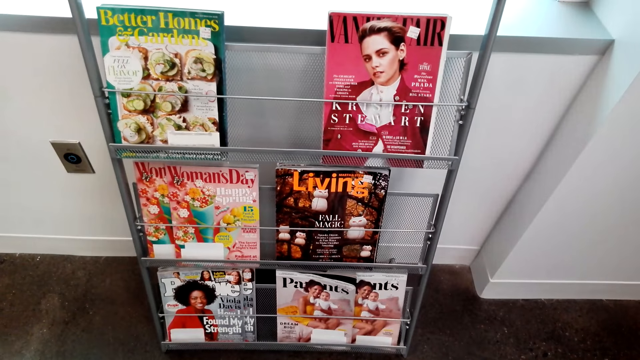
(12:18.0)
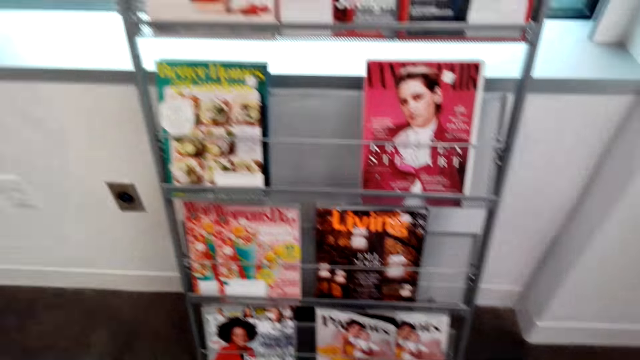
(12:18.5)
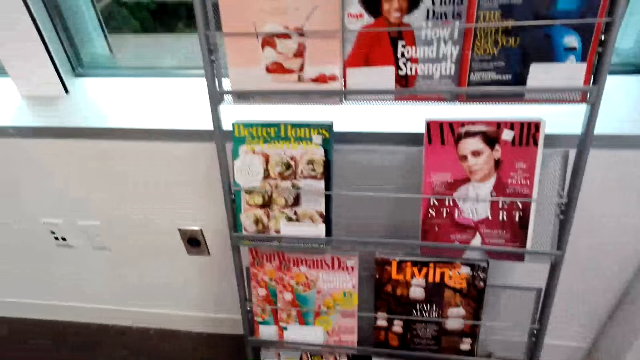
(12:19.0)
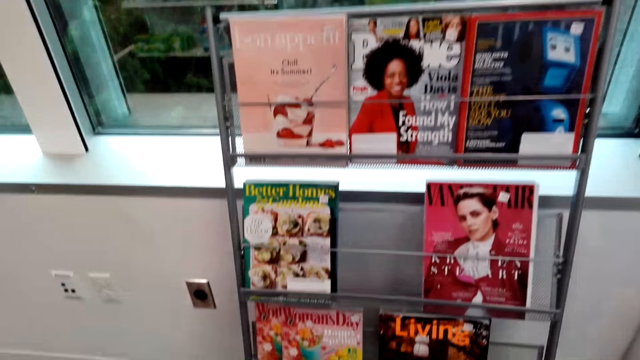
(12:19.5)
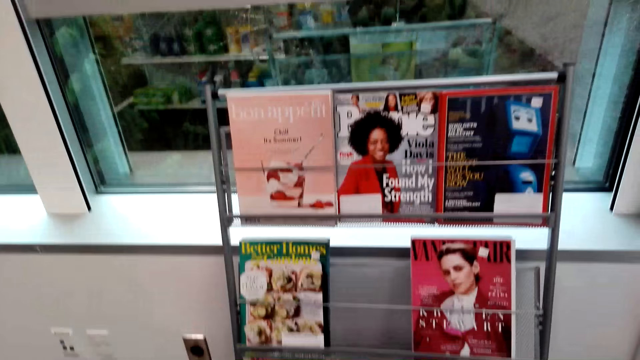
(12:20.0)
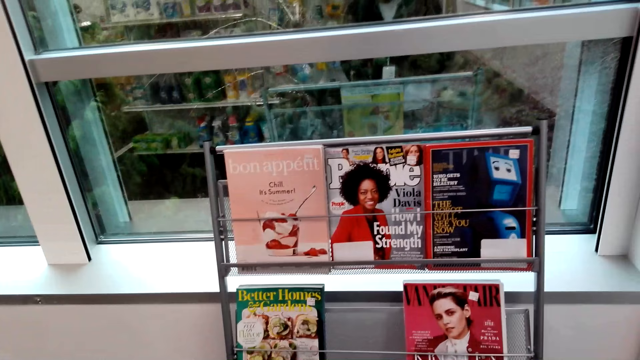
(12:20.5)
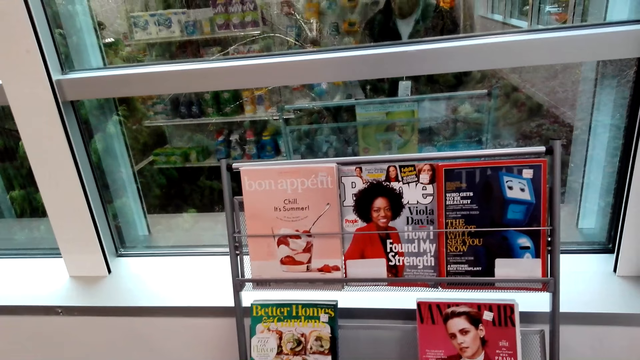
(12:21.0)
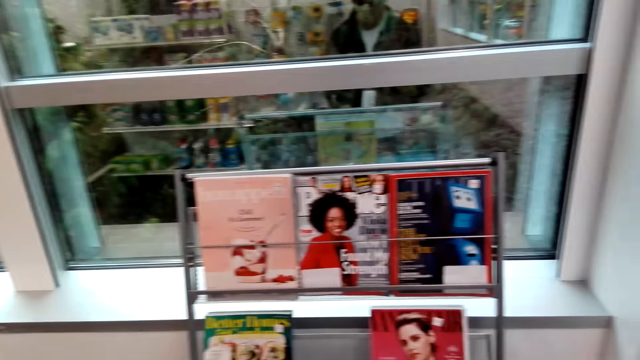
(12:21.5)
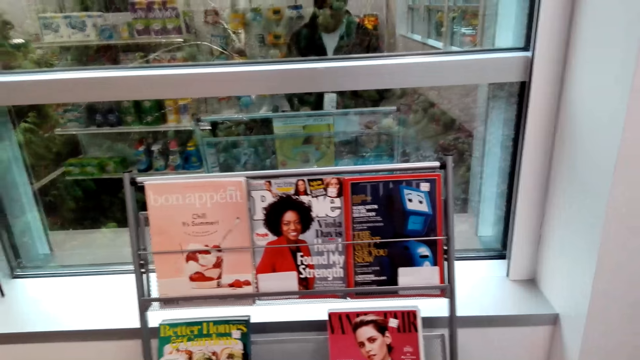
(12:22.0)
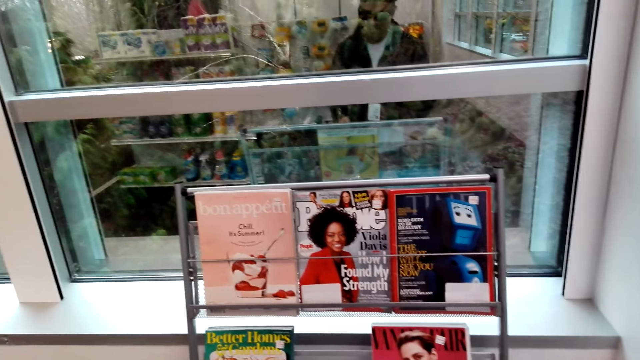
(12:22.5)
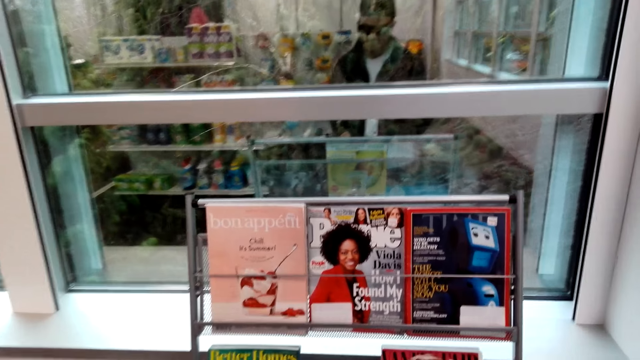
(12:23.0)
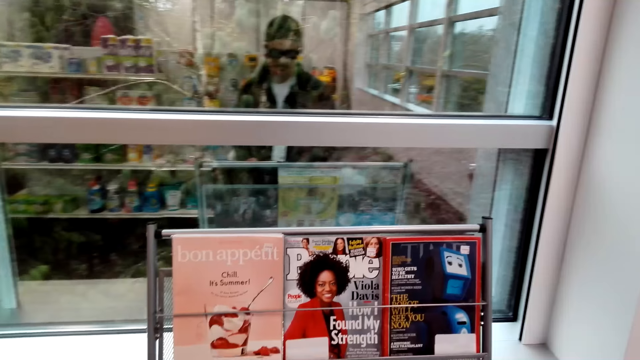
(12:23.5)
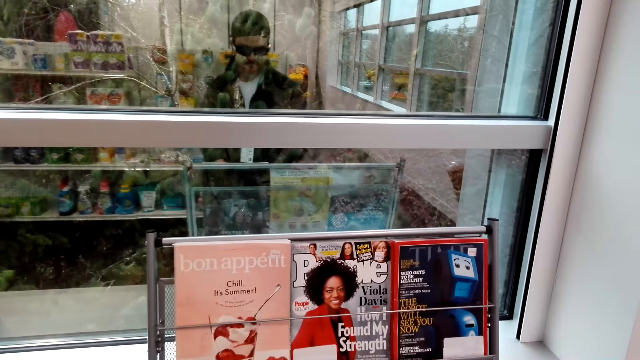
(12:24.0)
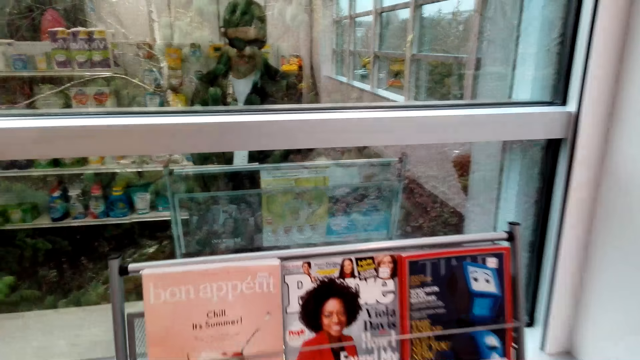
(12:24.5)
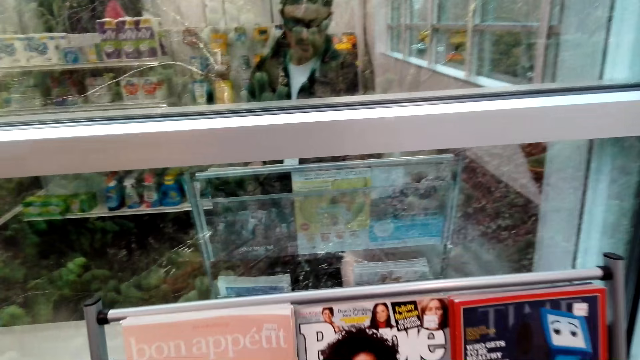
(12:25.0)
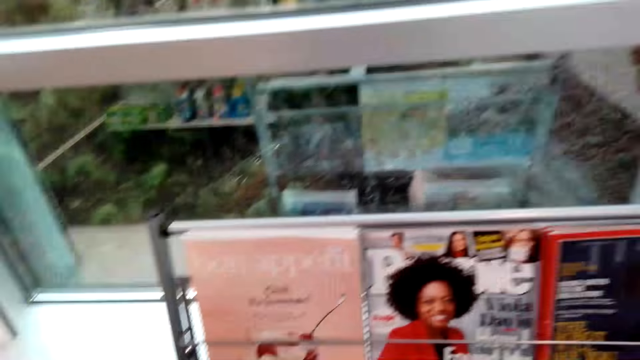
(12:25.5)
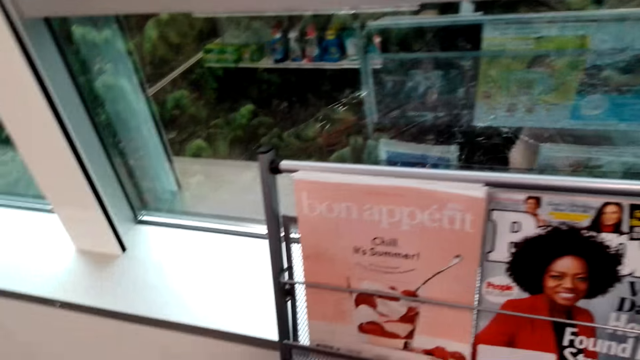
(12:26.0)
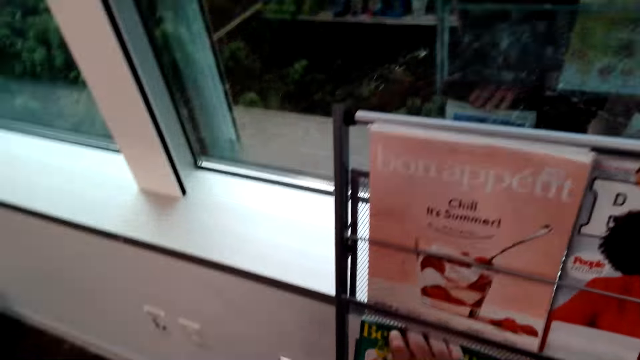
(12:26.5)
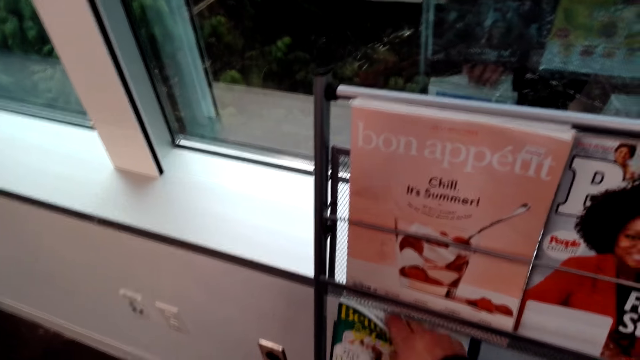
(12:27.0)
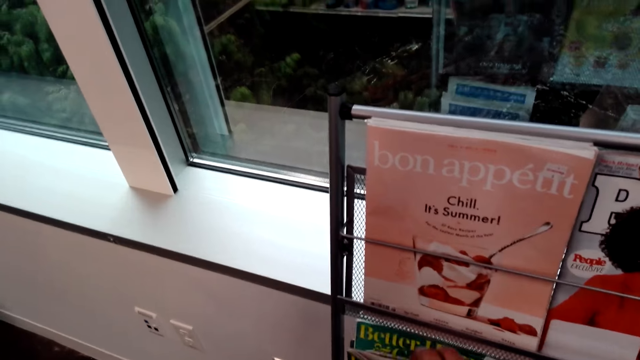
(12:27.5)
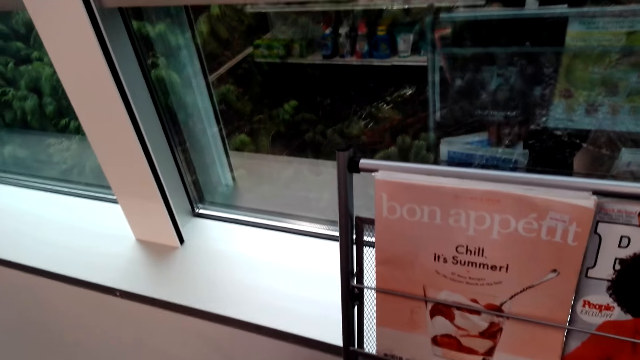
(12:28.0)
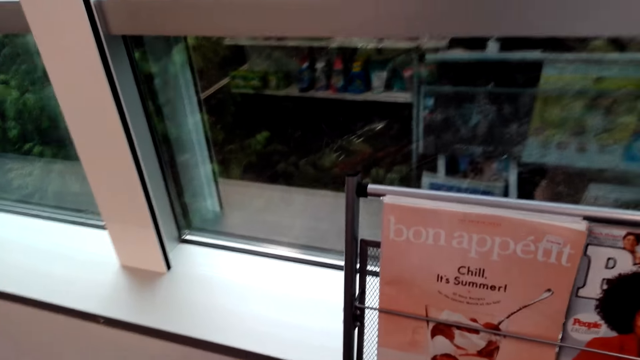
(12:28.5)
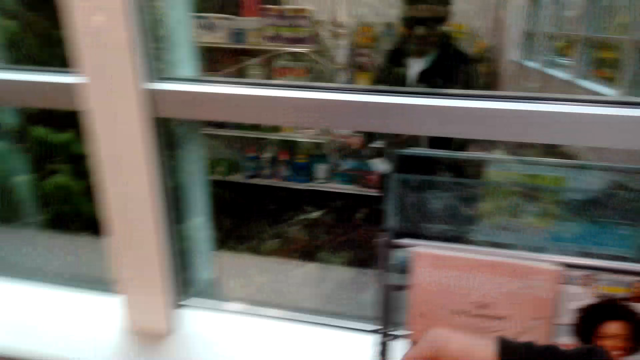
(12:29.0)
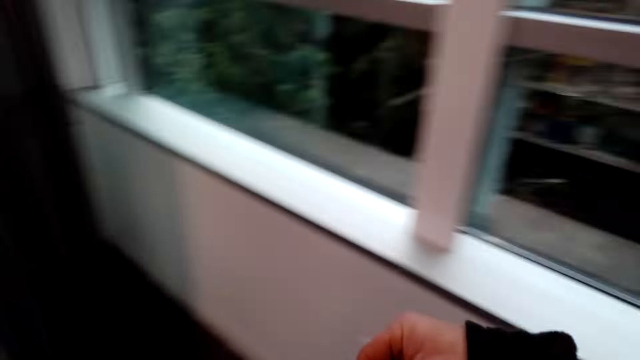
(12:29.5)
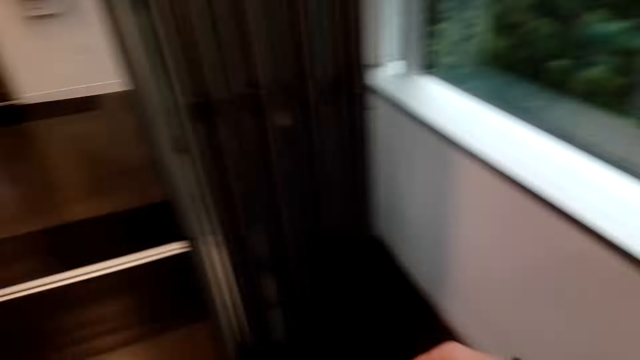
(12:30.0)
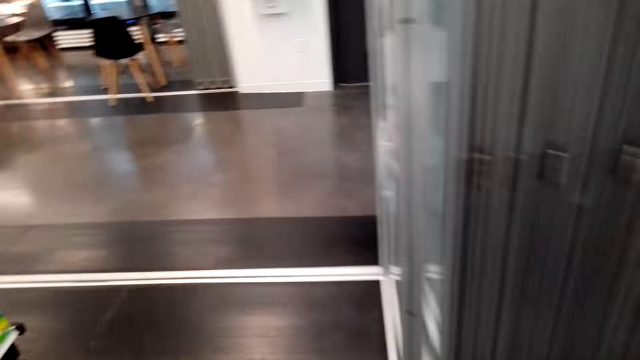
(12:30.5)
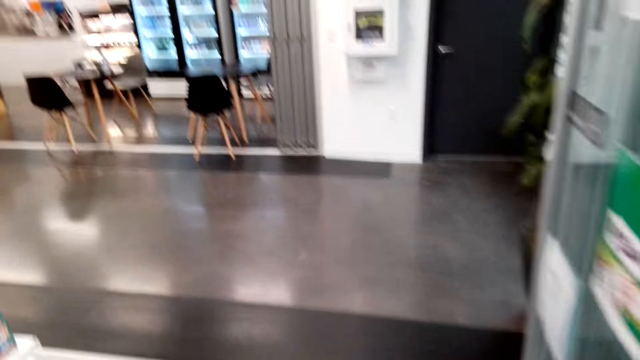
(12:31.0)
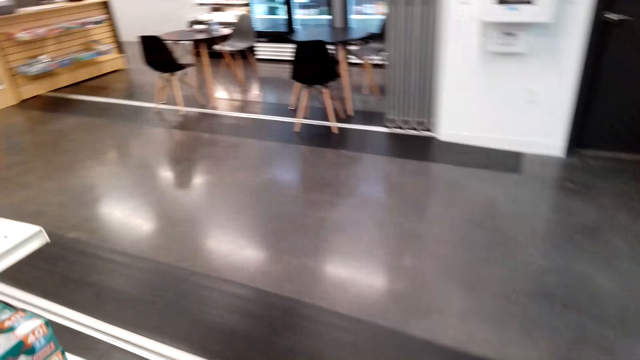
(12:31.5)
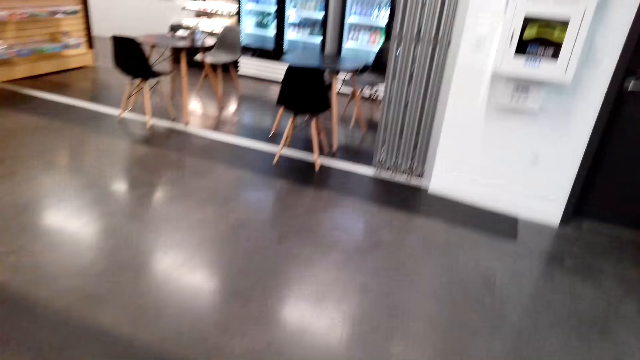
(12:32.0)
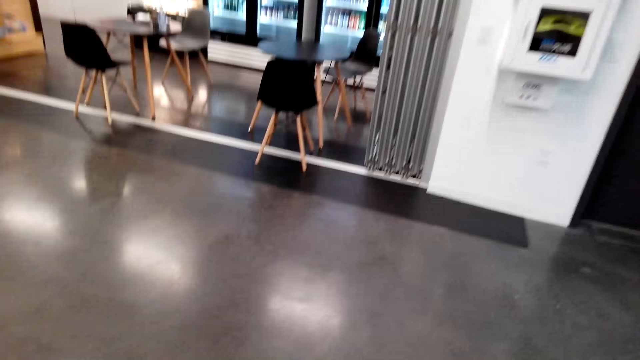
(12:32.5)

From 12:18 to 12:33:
The camera wearer stares at the books on the bookshelf. They look at the picture. They pick the bookshelf. They walk in the restaurant or mall.

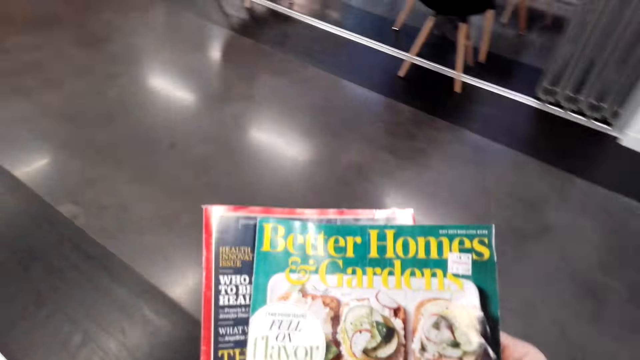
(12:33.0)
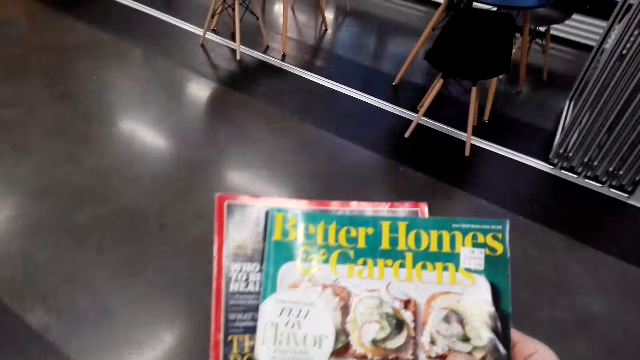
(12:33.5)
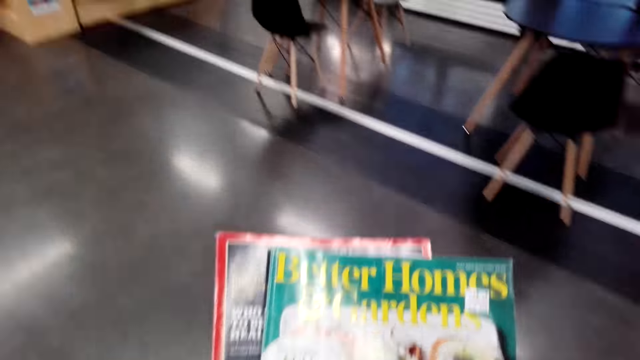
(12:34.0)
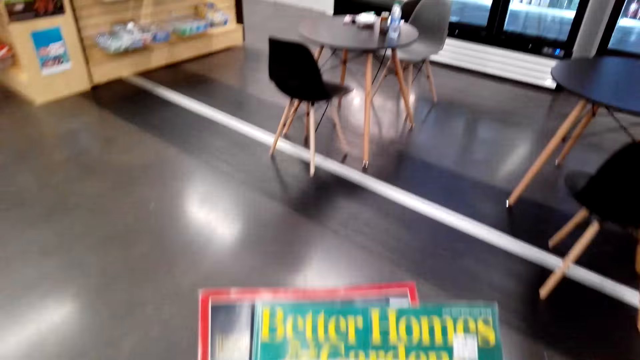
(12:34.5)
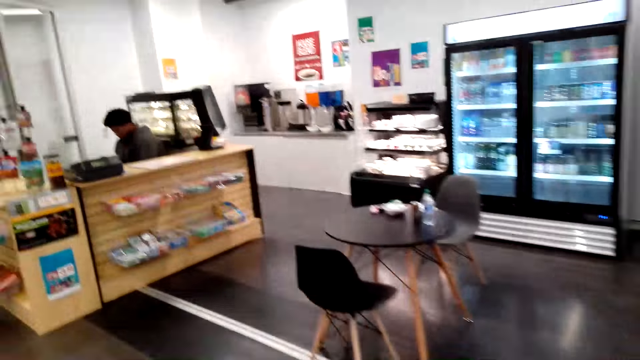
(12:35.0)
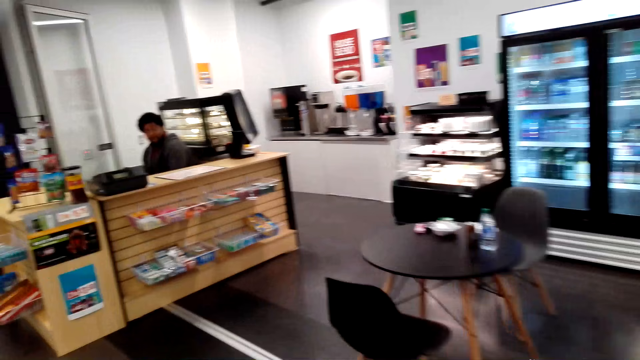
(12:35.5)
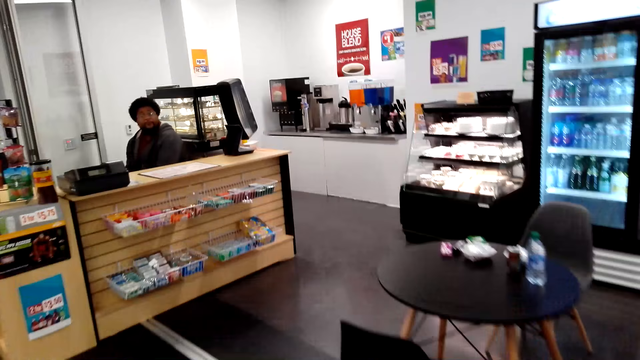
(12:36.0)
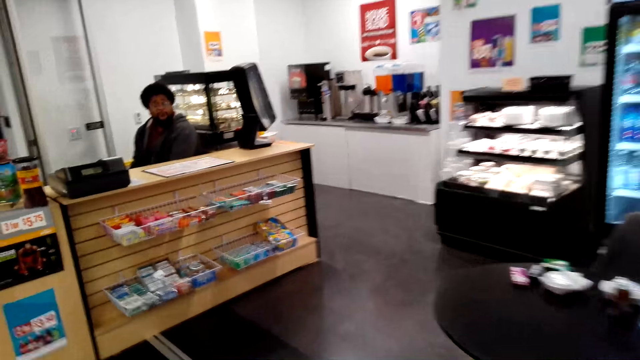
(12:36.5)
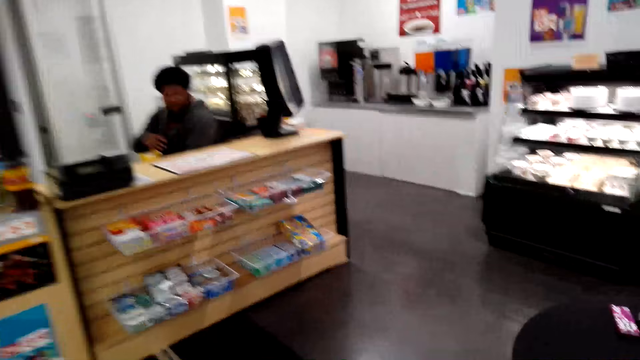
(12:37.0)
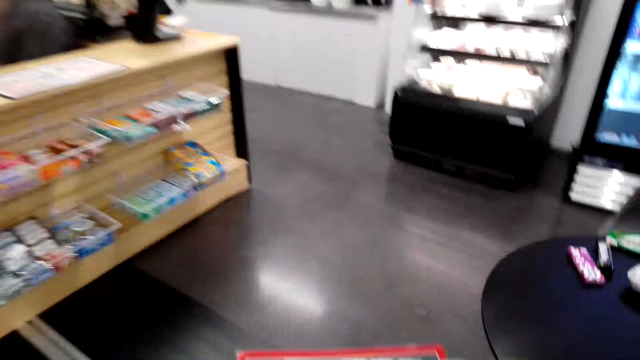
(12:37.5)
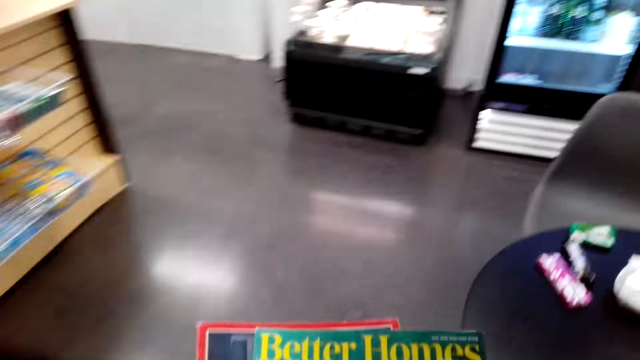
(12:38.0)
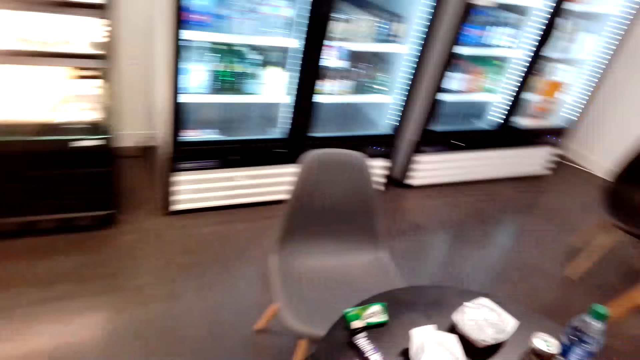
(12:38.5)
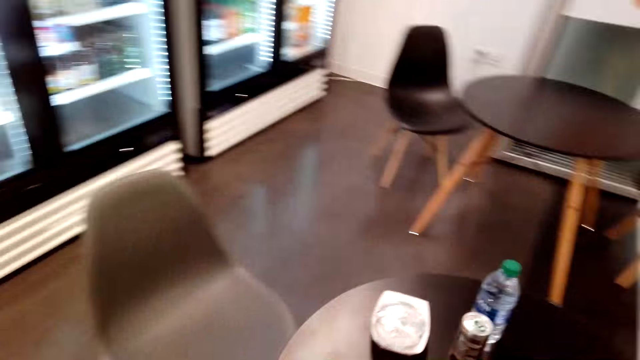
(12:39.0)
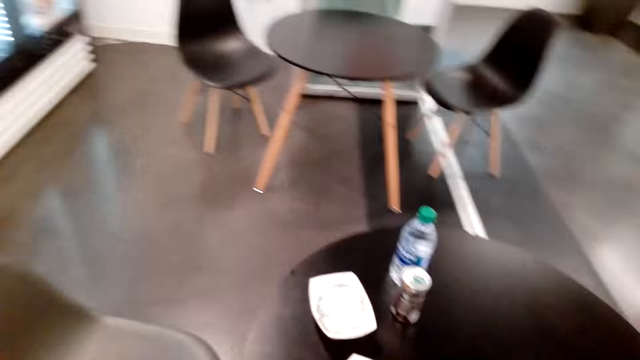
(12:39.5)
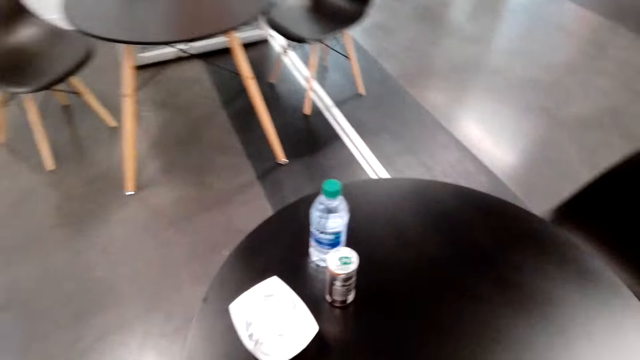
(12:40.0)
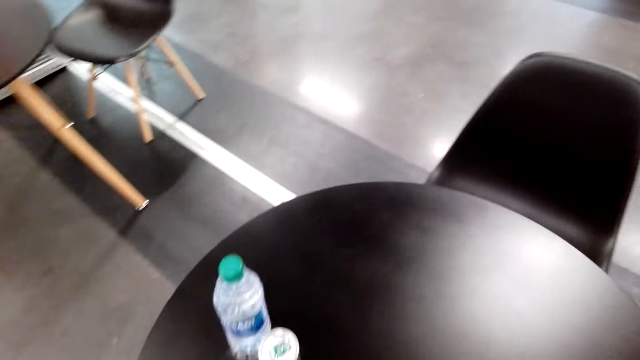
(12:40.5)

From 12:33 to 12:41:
The camera wearer reads the books. They walk in the restaurant. They converse with a man.
